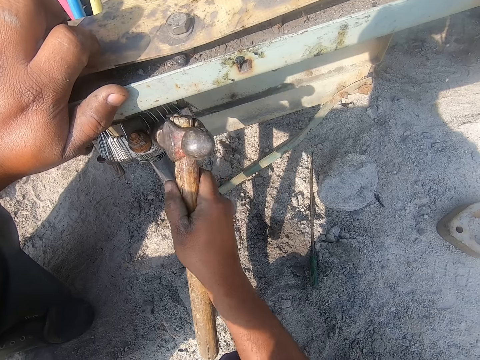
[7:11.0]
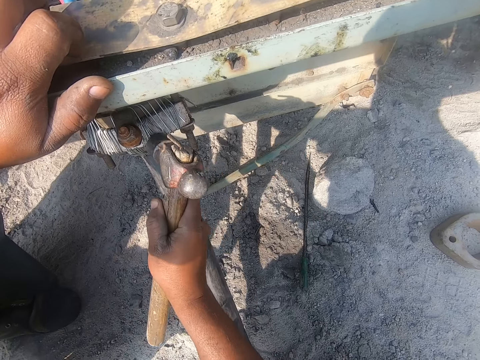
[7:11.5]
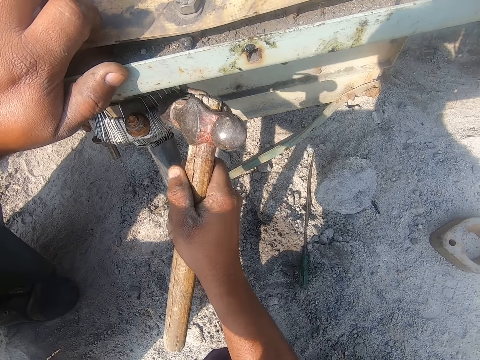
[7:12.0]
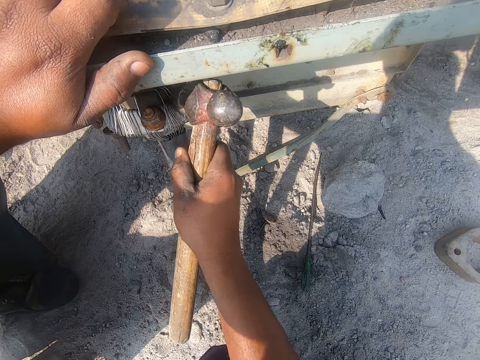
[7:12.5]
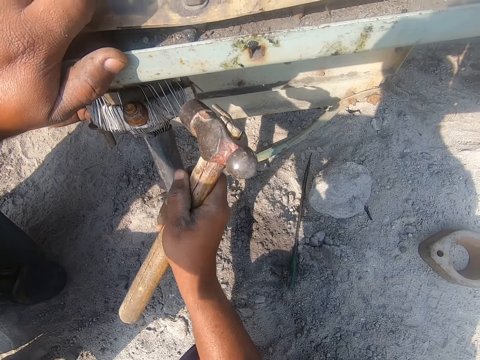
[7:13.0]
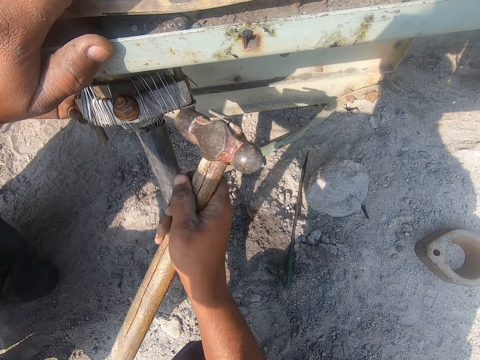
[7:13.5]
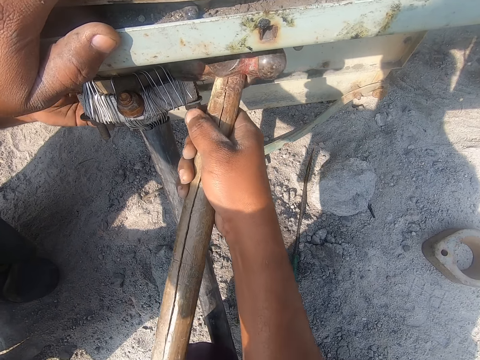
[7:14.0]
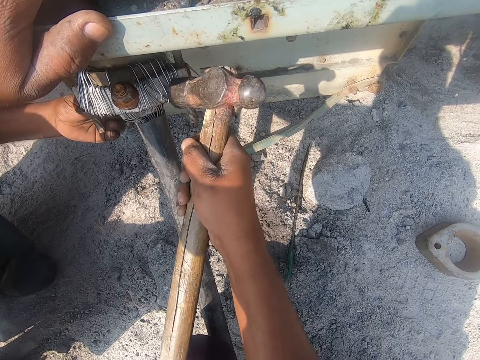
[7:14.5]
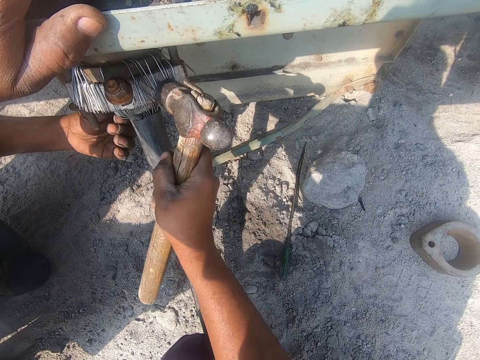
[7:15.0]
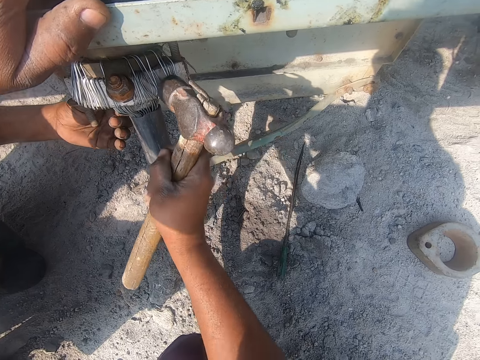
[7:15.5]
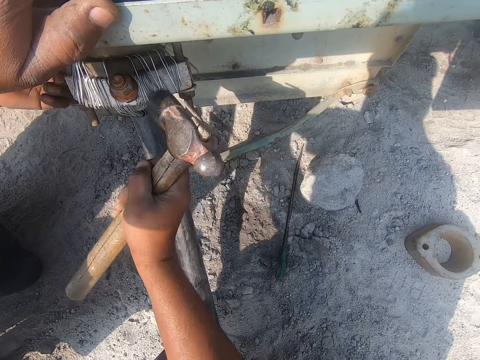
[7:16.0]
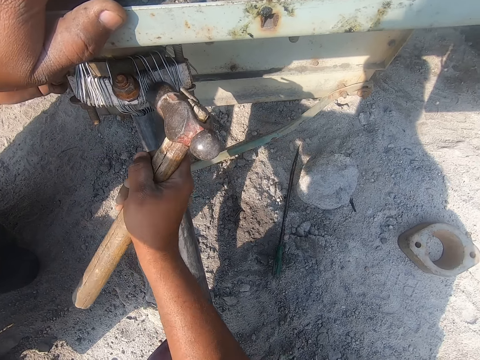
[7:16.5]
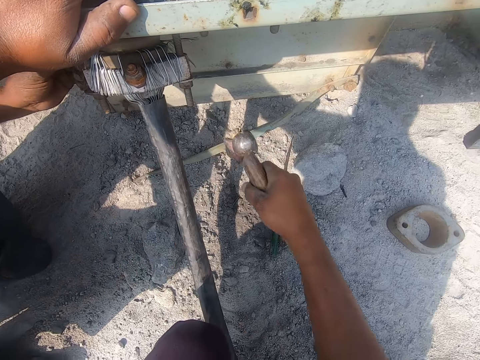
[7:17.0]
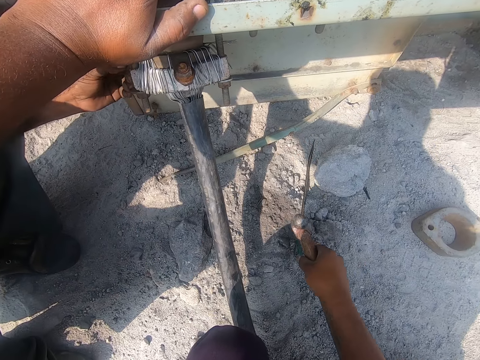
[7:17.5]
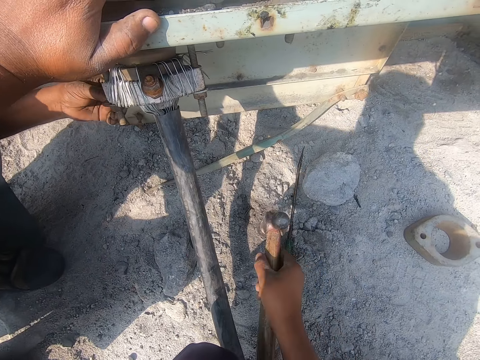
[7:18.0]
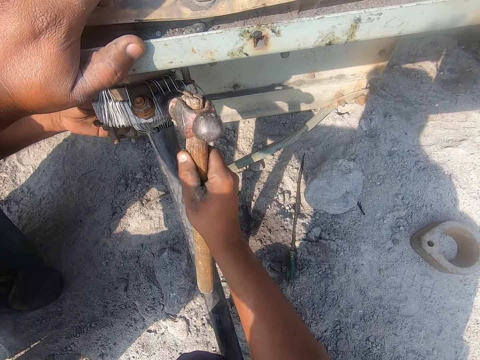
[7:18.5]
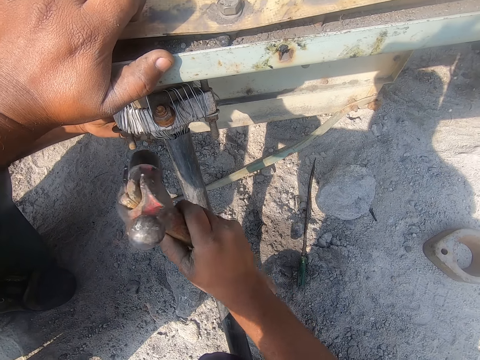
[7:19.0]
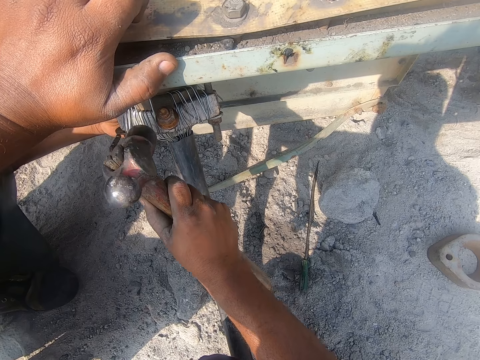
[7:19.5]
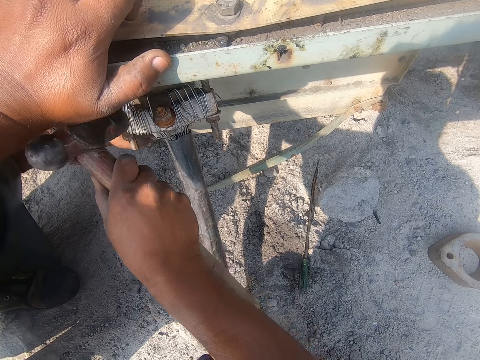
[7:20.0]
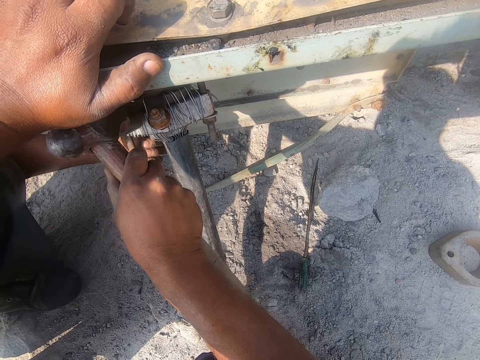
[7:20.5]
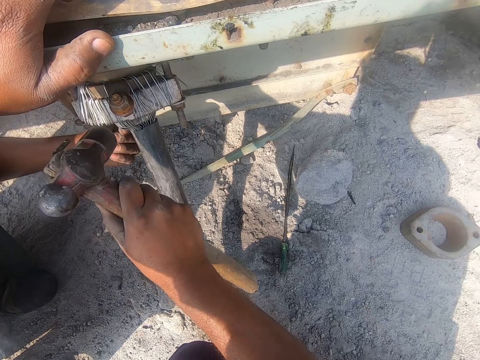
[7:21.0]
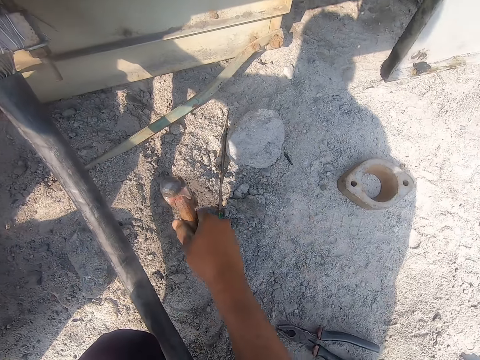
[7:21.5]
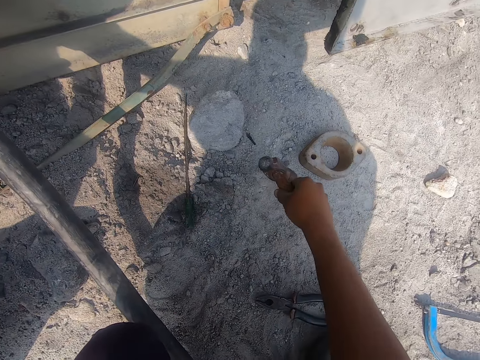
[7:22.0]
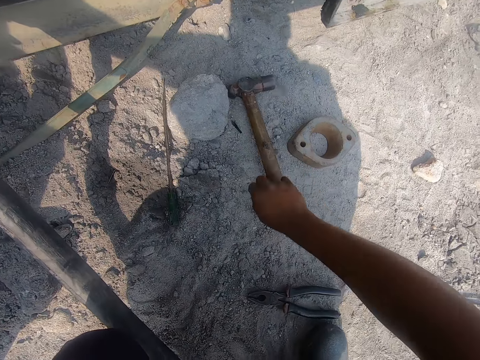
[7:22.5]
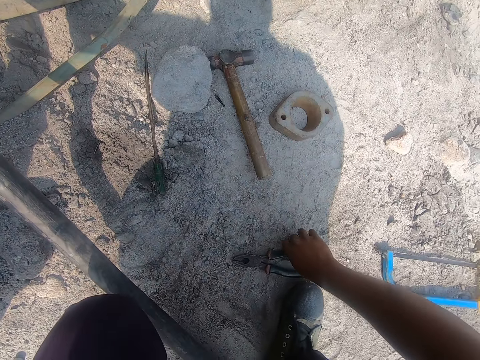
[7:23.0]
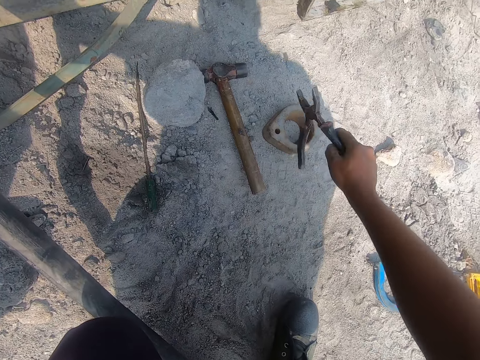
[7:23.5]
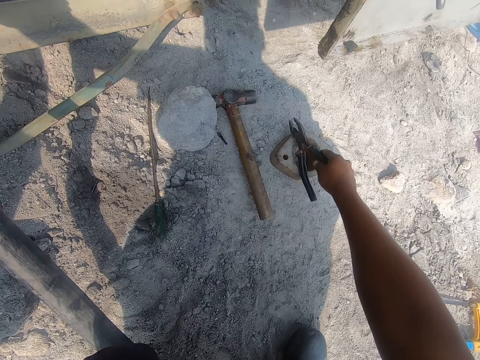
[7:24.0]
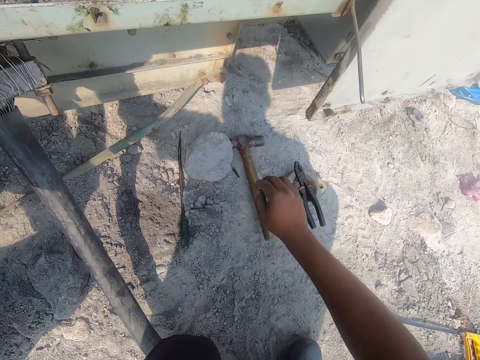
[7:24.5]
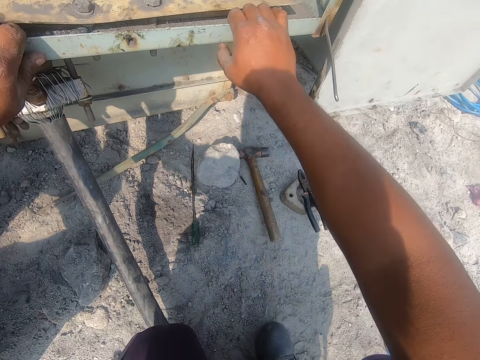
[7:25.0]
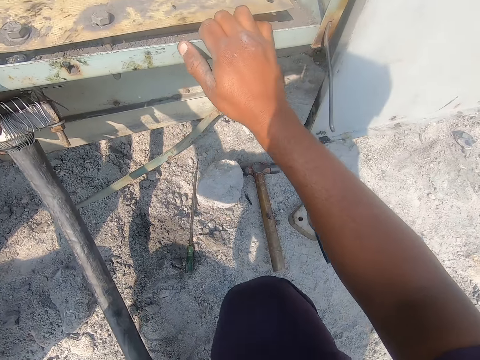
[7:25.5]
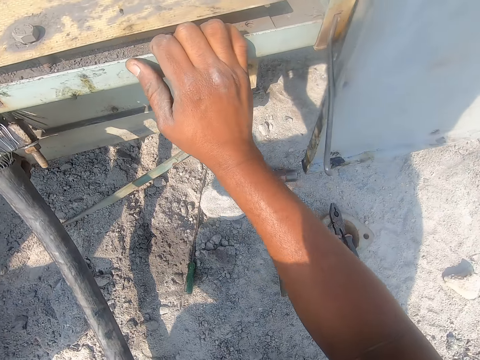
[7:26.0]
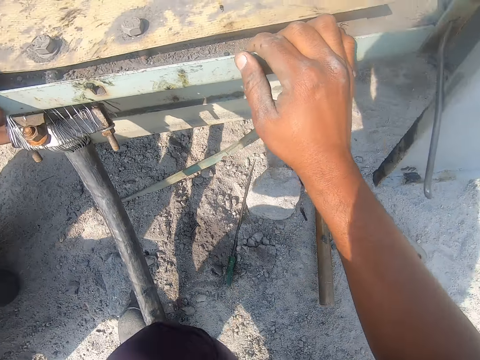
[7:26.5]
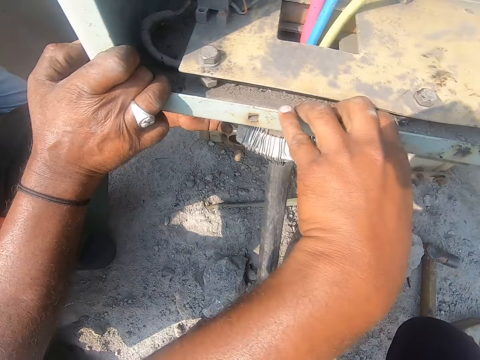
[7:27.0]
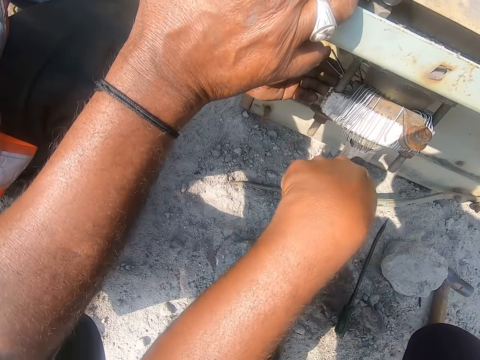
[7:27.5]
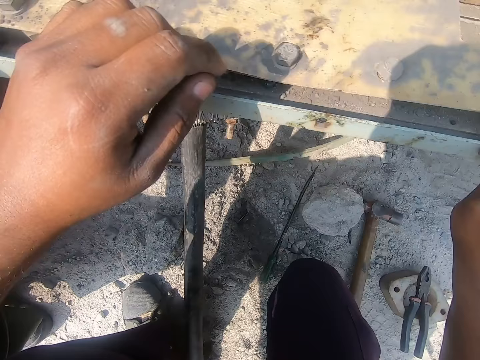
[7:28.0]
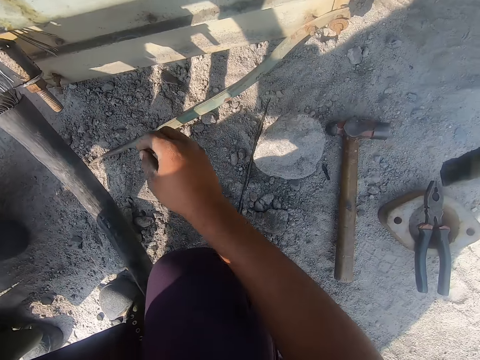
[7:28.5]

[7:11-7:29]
A man tightens the wires on the structure. The camera wearer places the hammer down. He picks up a plier with his right hand. He clears the plier. He puts the plier on the metal. He holds on the structure. He talks to the man.

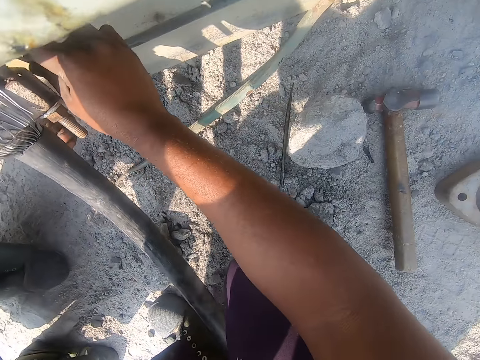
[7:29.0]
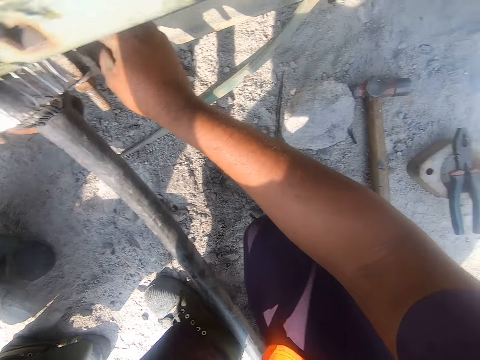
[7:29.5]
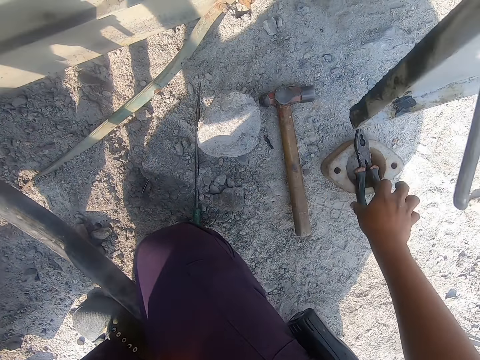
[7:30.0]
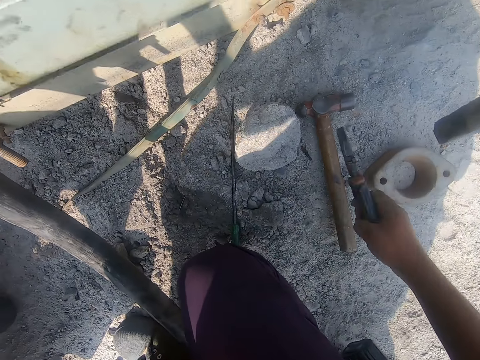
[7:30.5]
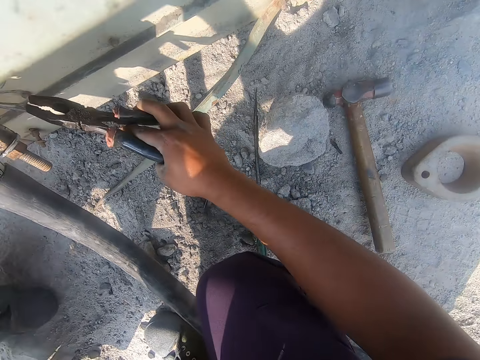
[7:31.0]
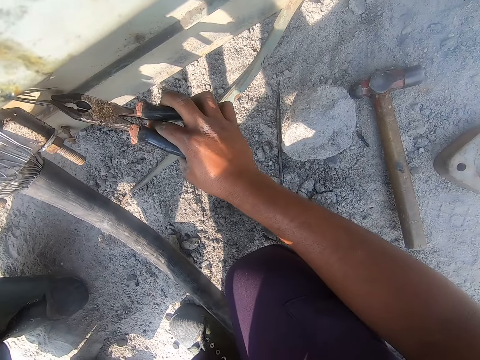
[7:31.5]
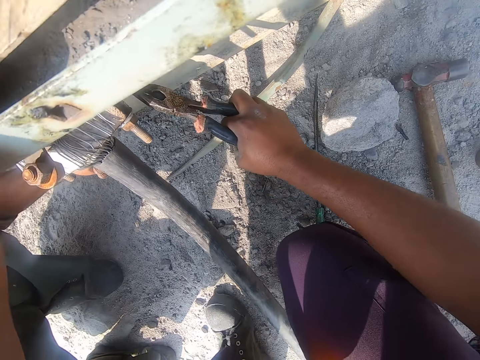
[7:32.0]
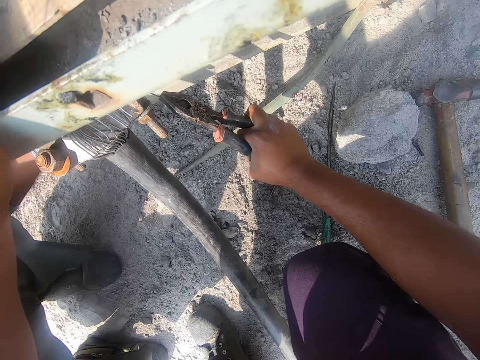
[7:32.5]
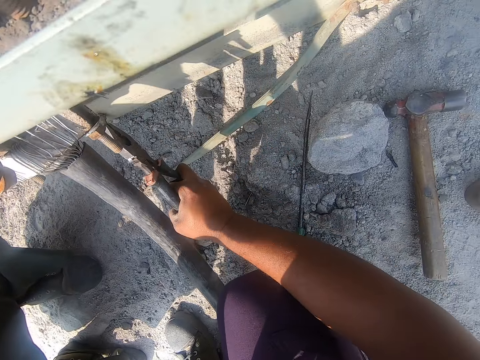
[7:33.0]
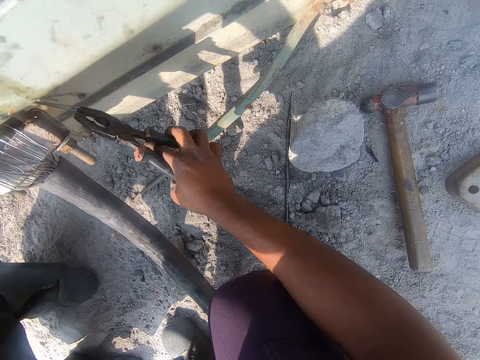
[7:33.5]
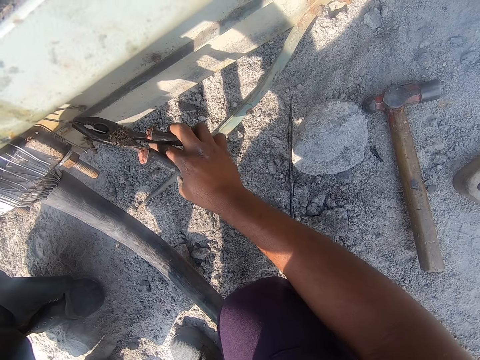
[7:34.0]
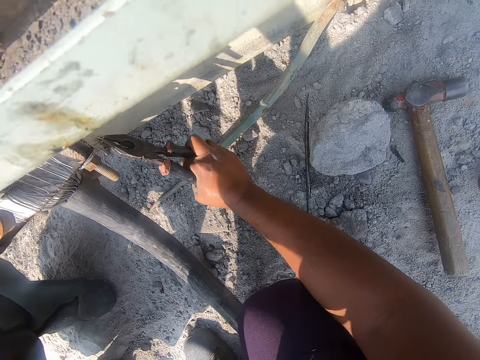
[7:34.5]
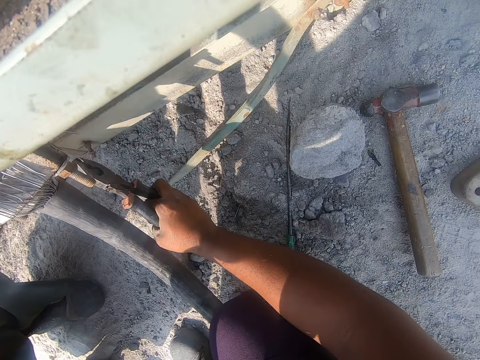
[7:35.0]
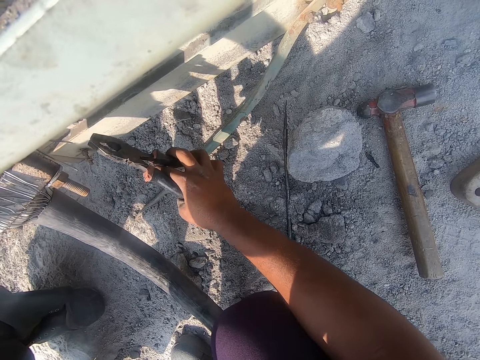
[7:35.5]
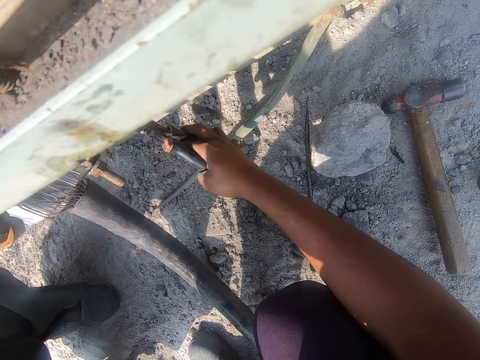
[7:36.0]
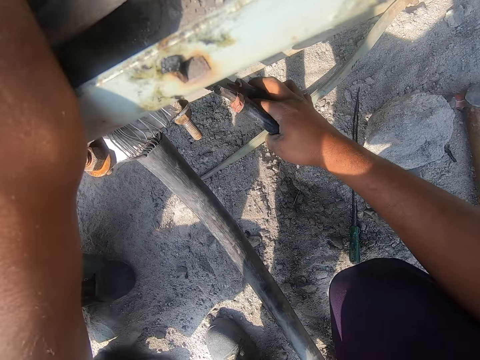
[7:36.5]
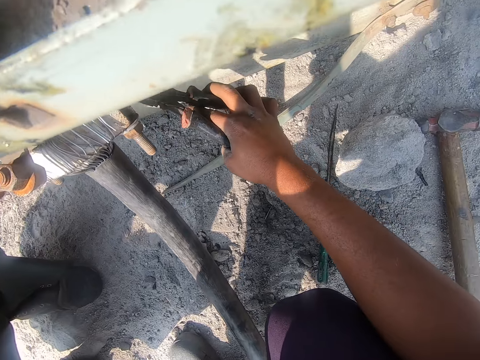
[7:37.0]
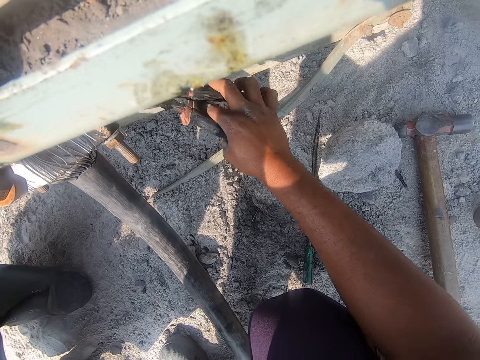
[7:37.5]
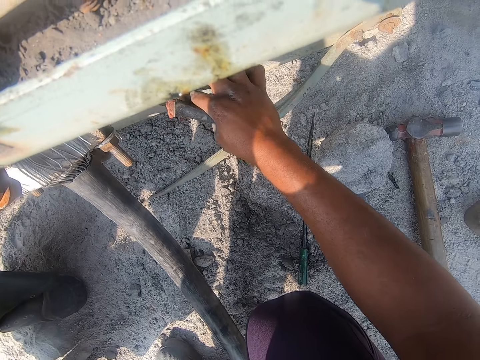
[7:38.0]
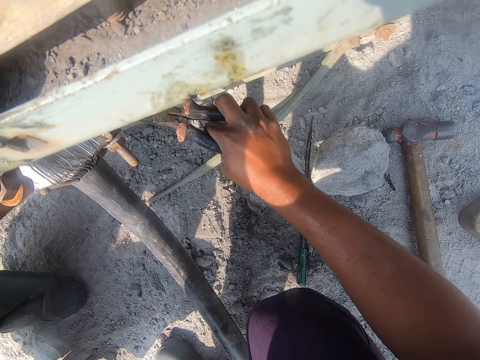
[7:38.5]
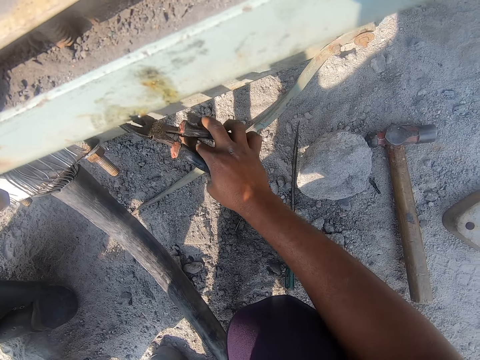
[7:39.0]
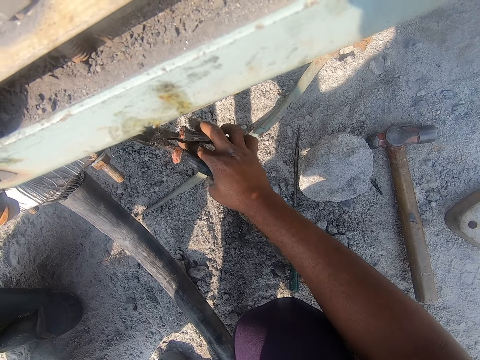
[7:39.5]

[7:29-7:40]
The camera wearer picks pliers from the ground. They straighten the wires with the pliers.
